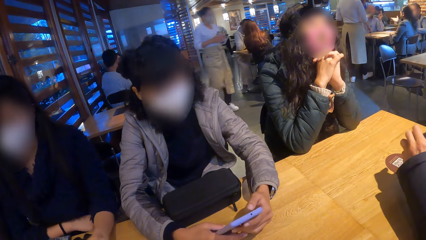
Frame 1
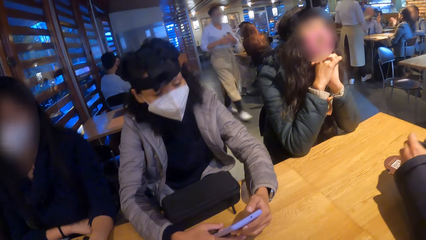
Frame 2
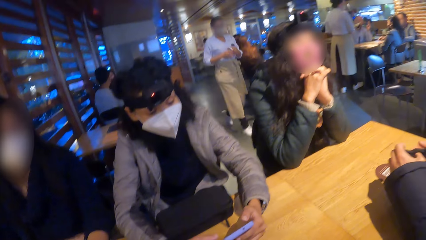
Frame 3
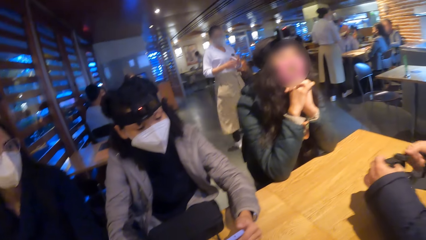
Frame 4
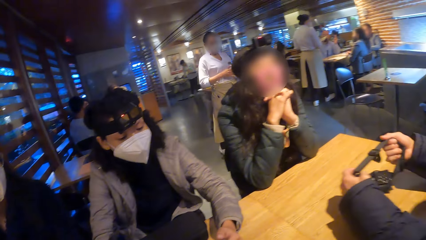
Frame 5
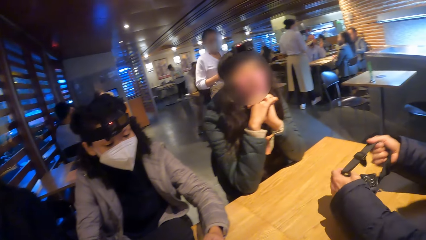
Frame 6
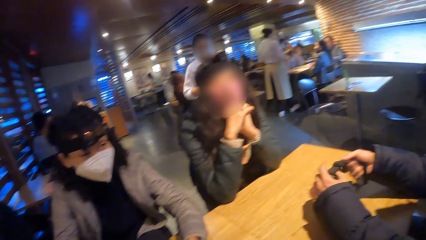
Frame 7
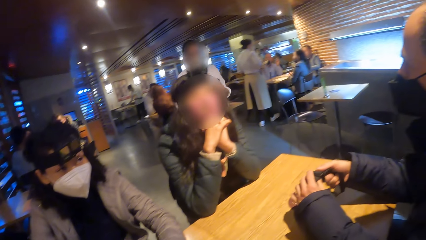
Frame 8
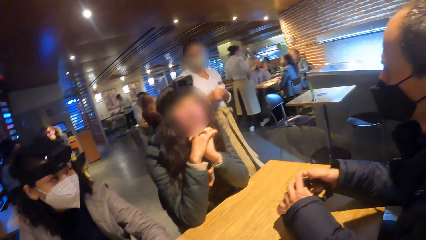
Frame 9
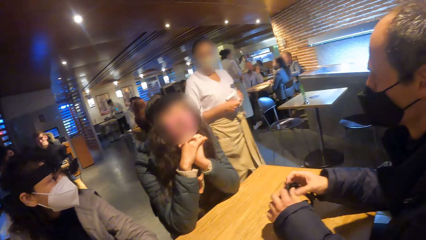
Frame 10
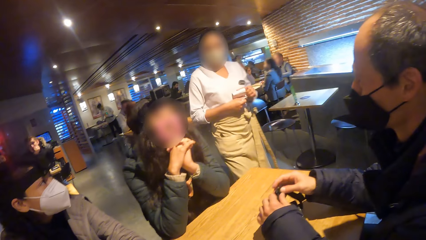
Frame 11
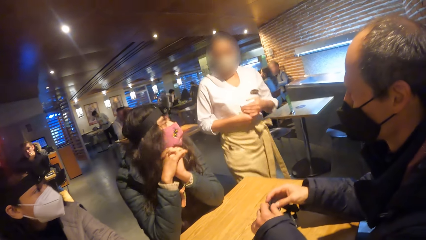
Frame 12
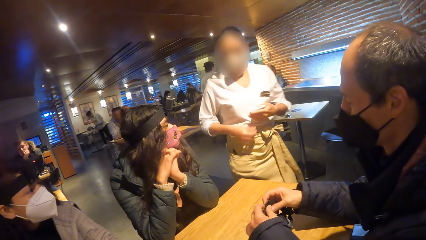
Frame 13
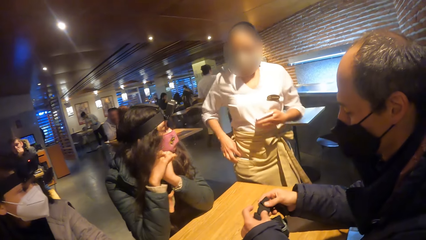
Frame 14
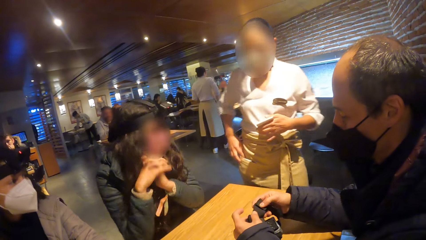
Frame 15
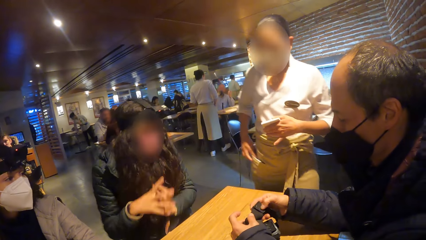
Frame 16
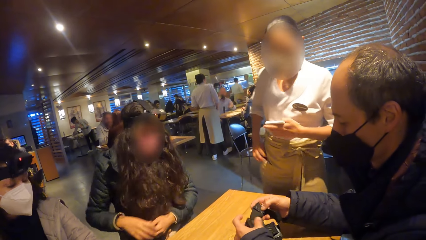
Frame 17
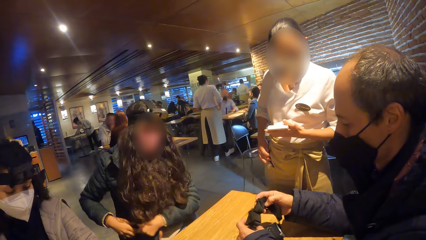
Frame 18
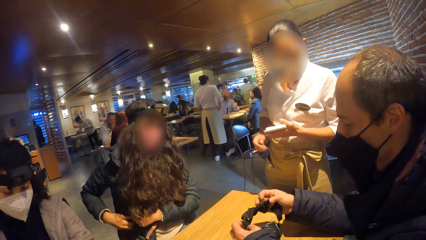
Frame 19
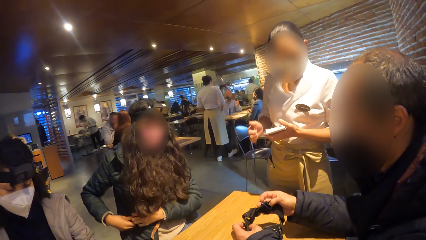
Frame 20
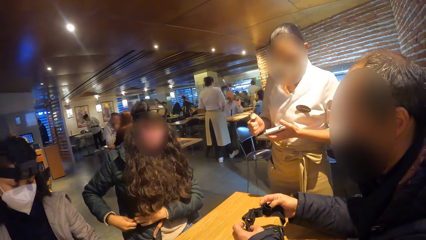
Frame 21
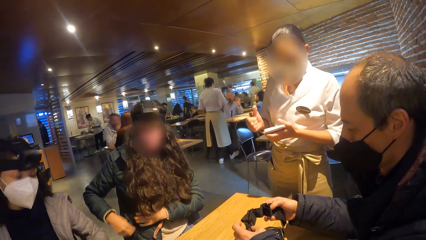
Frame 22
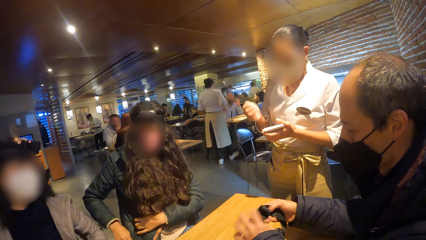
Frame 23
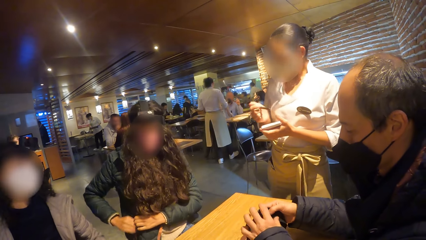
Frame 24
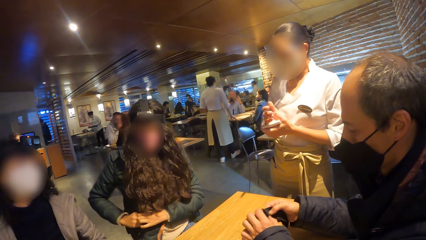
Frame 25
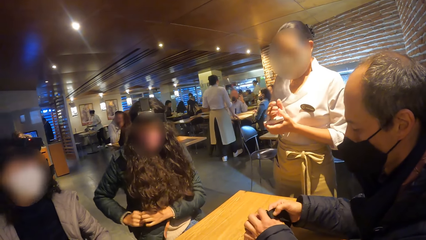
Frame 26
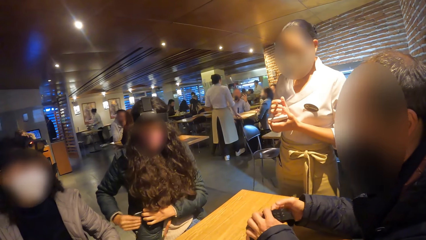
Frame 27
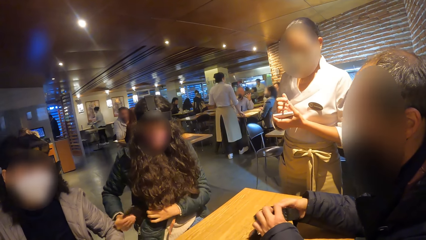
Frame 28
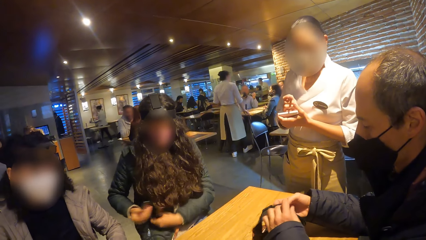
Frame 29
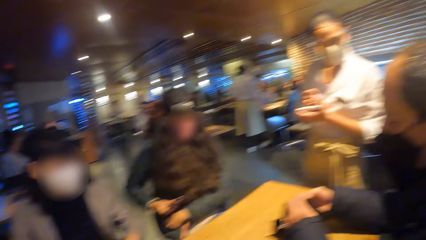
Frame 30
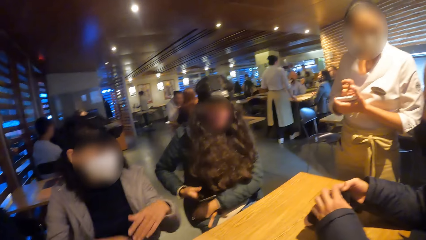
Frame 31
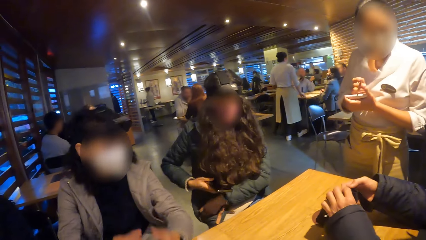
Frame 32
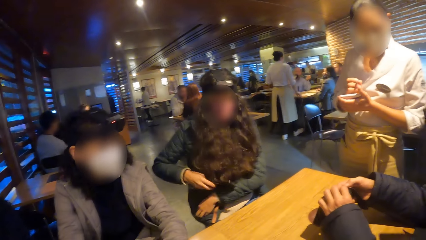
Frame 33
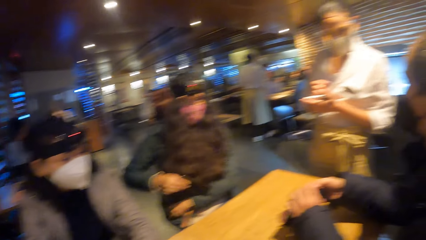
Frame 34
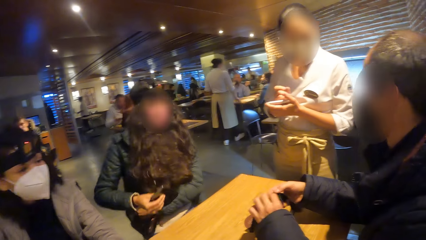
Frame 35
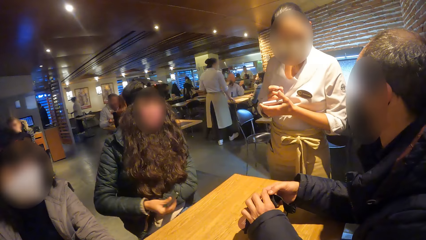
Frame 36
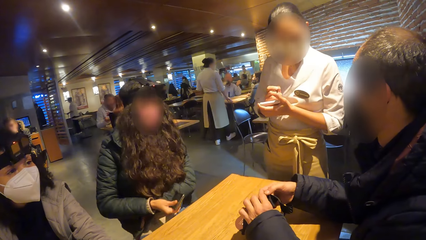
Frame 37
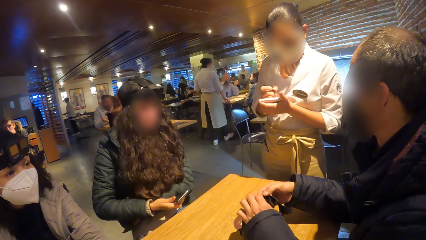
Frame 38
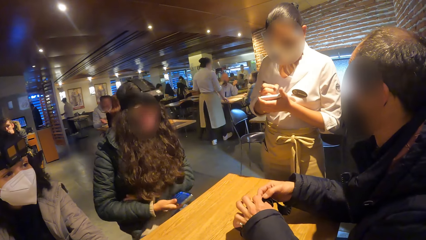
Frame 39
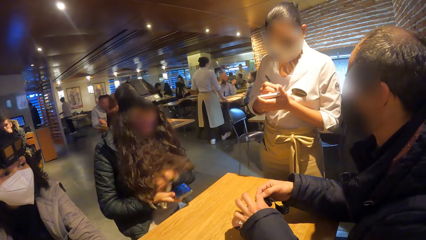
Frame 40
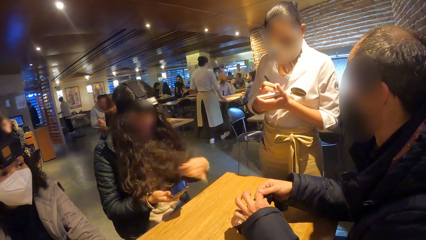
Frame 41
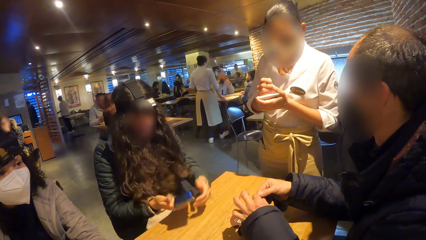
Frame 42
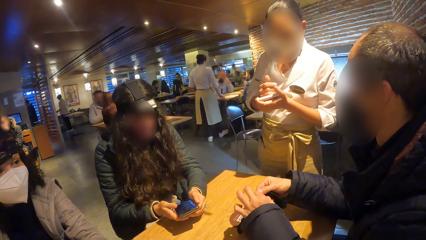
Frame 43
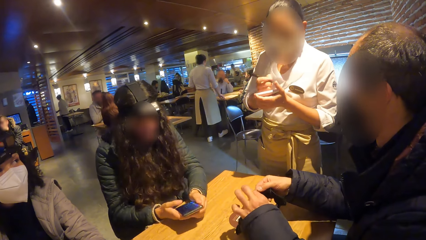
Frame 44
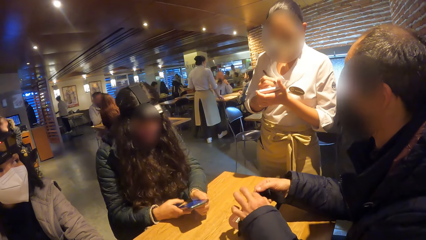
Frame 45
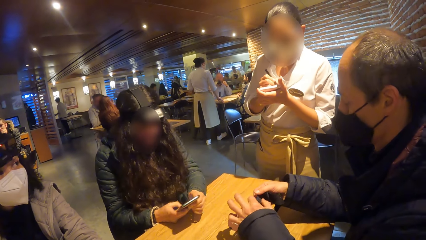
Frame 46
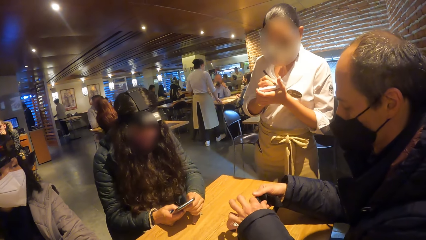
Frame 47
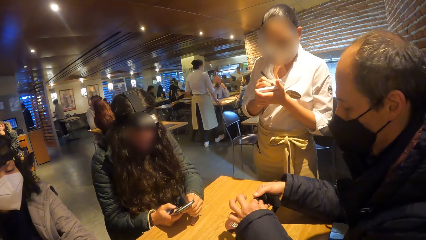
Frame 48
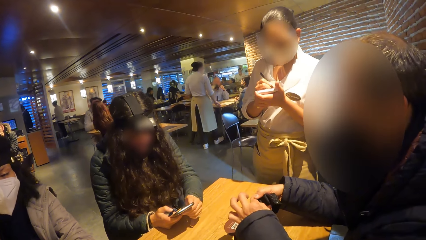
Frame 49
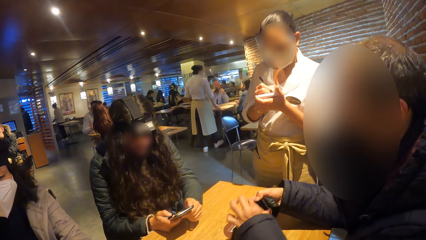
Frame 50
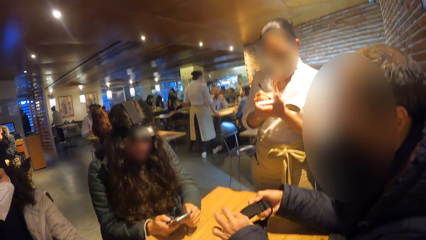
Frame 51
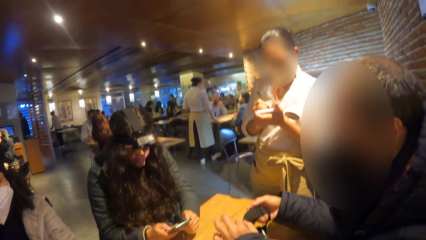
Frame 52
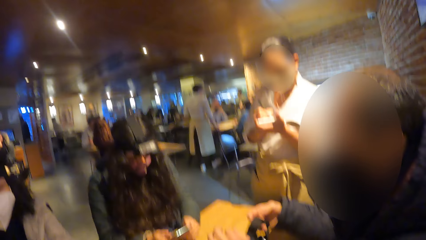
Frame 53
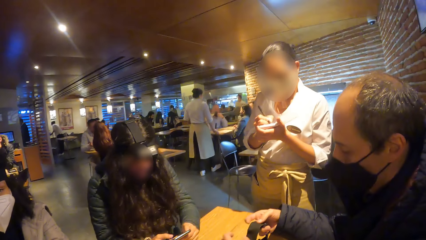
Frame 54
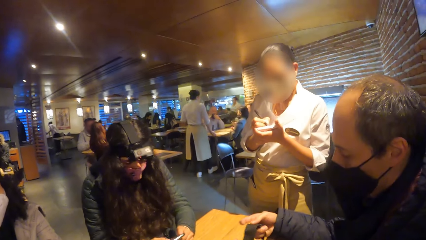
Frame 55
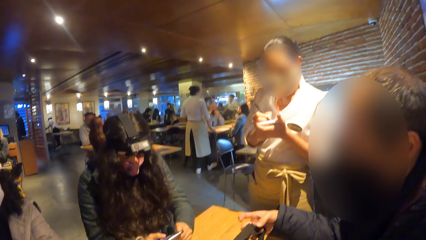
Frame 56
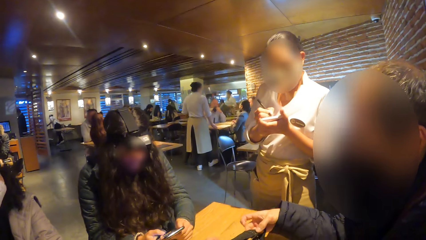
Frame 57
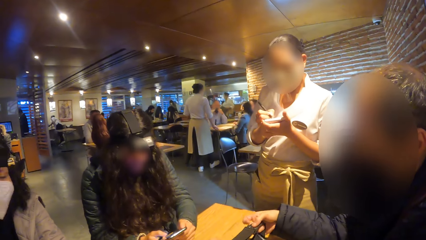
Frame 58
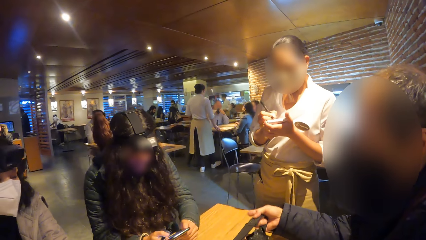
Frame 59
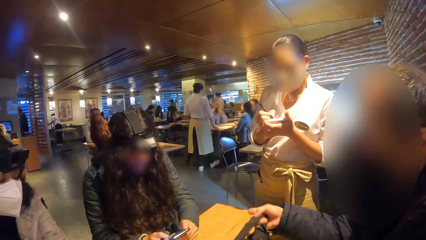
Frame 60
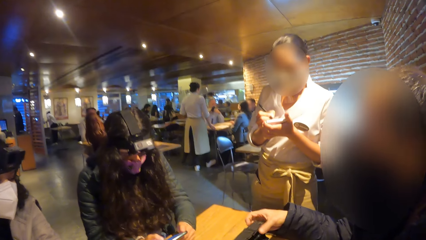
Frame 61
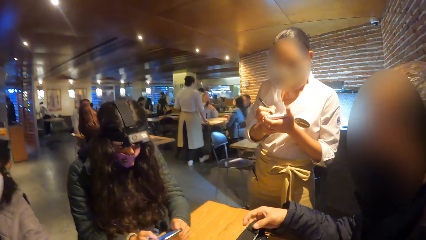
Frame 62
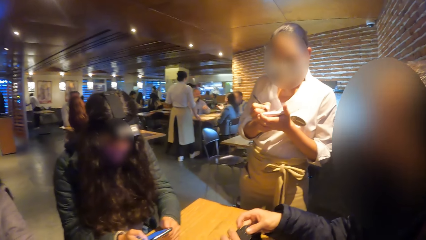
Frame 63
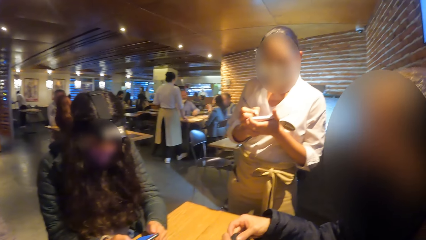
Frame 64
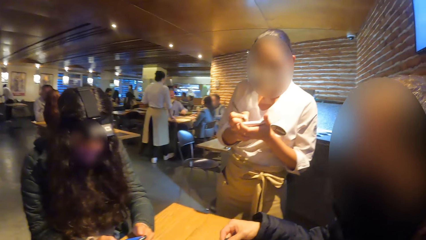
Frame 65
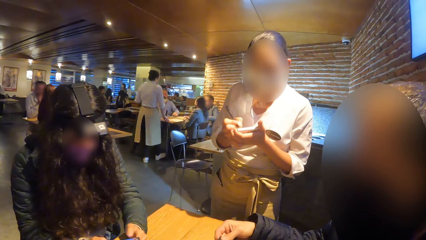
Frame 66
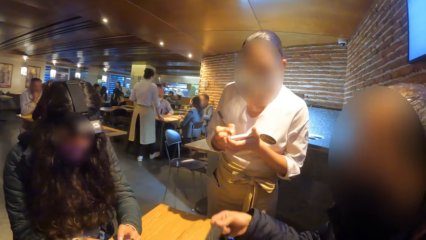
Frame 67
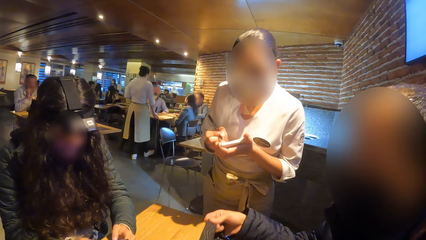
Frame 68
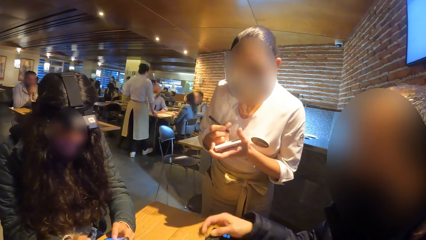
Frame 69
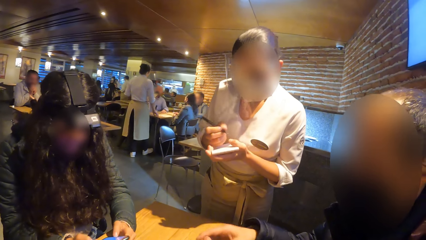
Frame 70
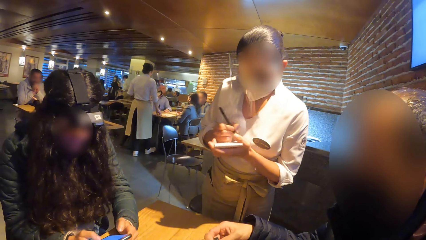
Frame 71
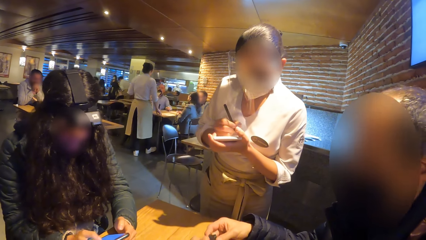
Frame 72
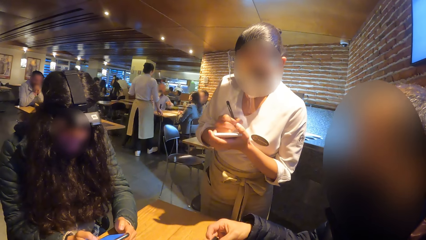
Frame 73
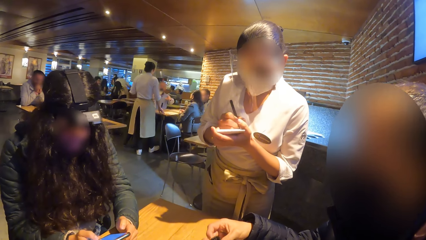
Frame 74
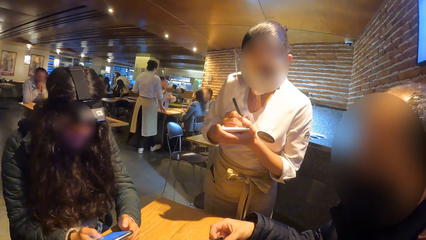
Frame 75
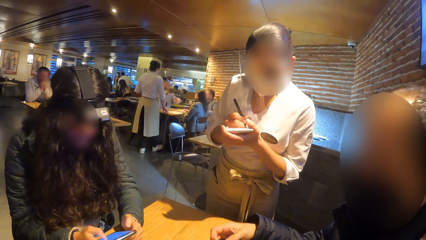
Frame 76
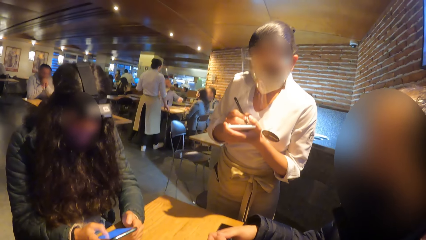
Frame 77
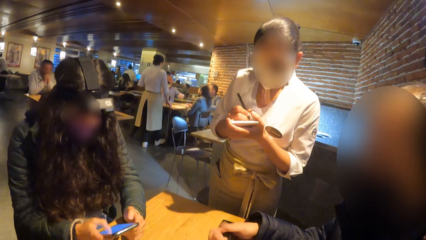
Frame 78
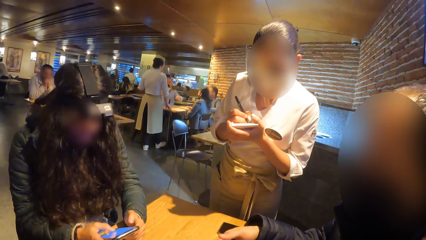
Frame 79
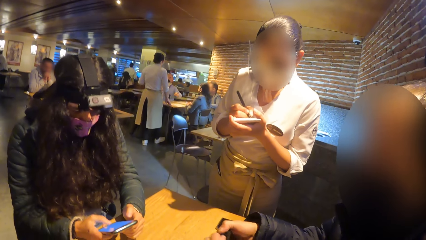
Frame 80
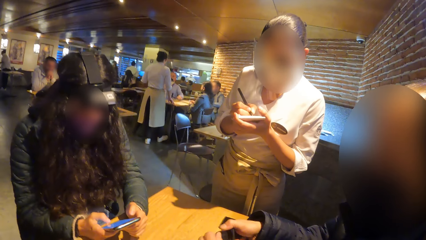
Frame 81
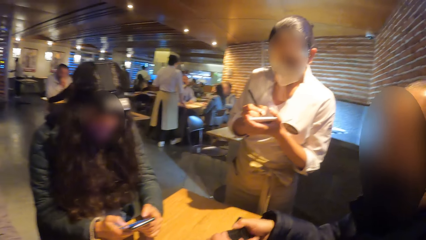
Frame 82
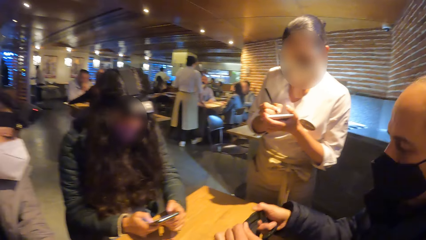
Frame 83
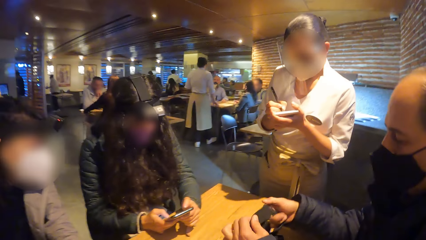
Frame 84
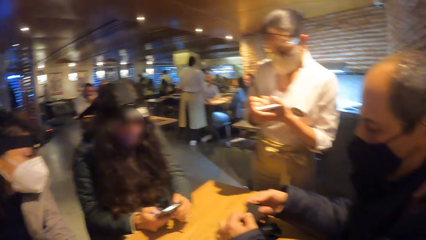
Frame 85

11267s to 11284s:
A waitress walks to the table with a note in her left hand and a pen in her right hand. The waitress writes on the note in her left hand with the pen in her right hand. A woman takes the phone from the jacket with her right hand, holds the phone in her right hand, and operates the phone with both hands. The camera wearer gives an order.
